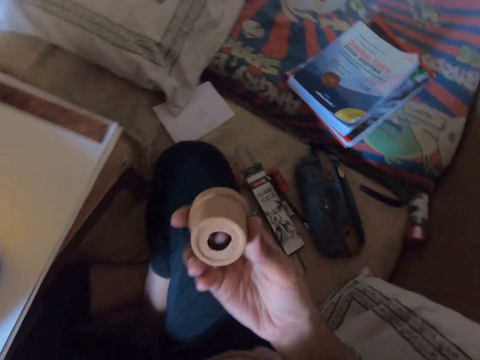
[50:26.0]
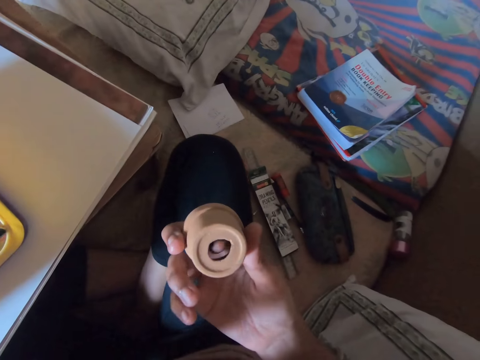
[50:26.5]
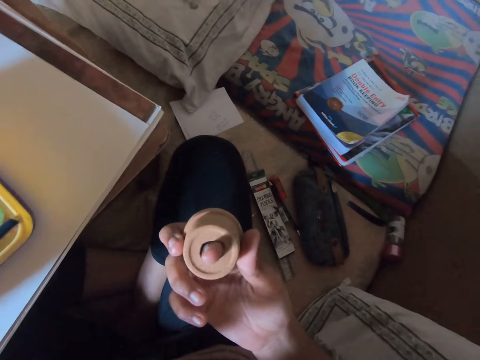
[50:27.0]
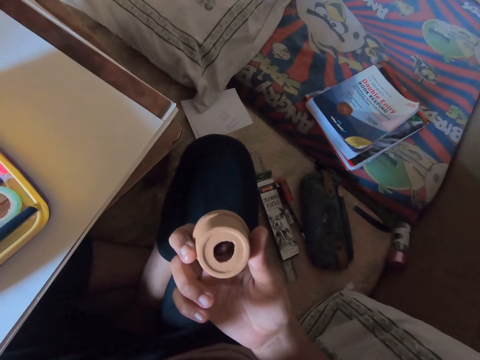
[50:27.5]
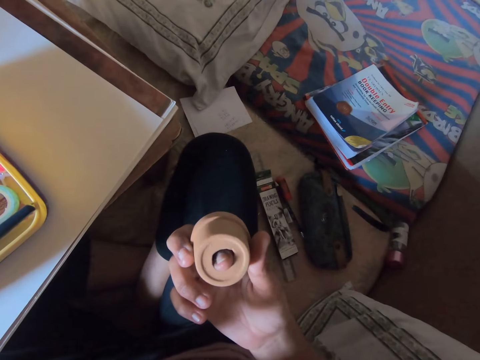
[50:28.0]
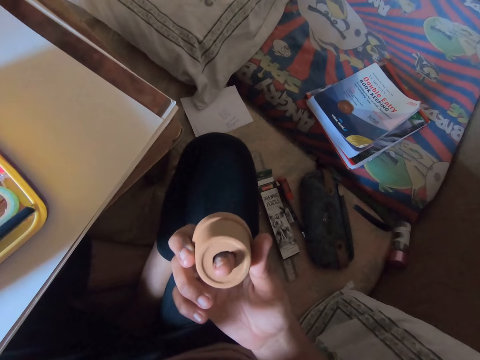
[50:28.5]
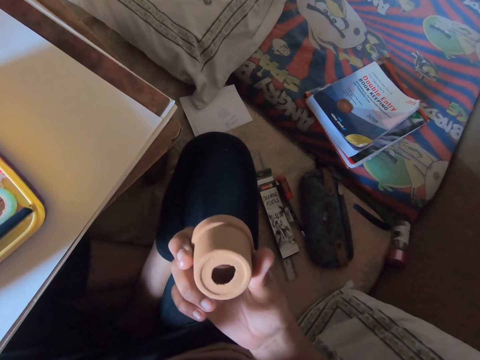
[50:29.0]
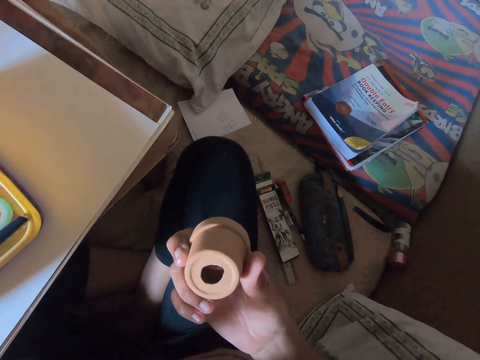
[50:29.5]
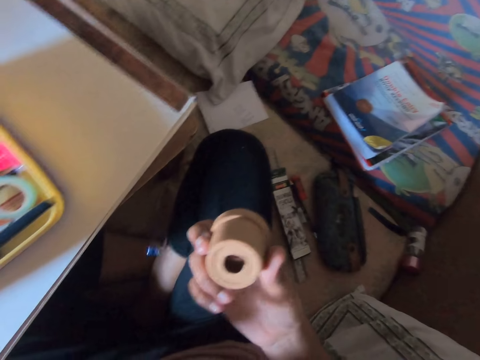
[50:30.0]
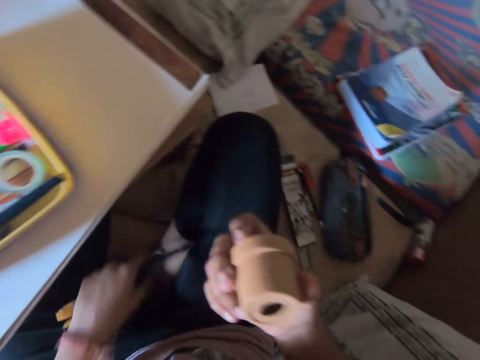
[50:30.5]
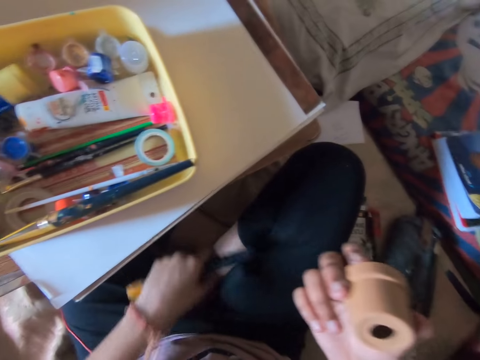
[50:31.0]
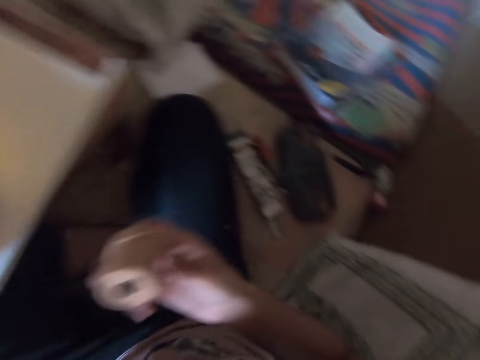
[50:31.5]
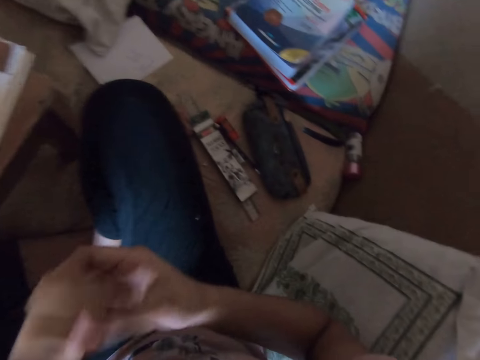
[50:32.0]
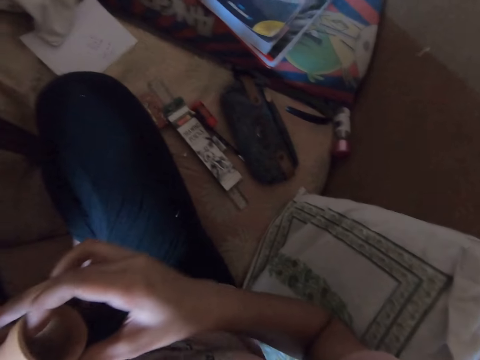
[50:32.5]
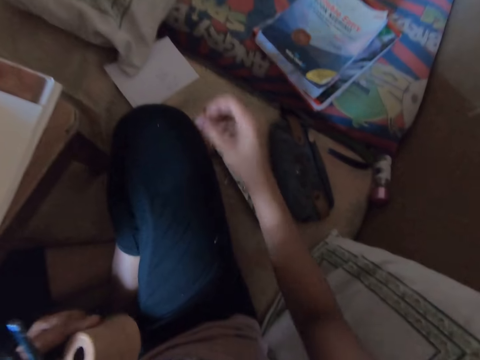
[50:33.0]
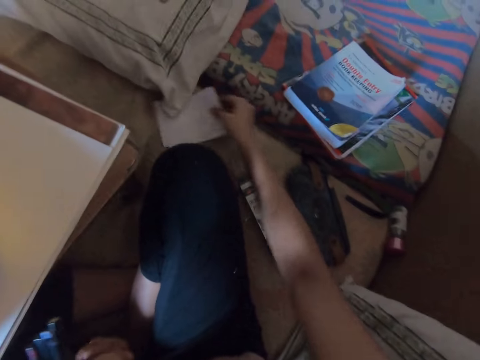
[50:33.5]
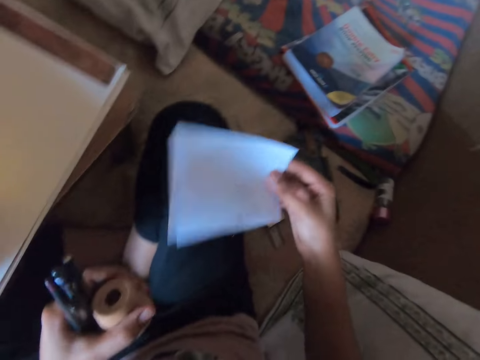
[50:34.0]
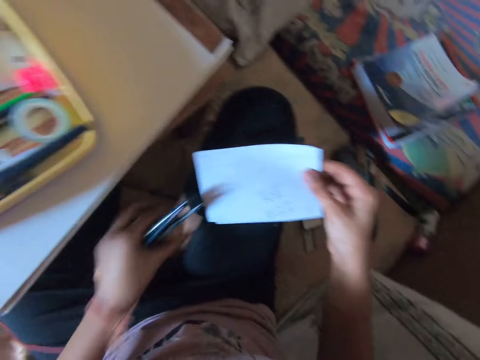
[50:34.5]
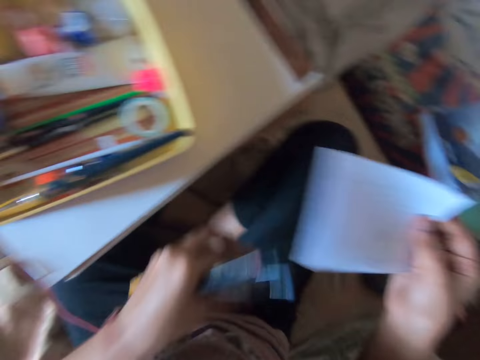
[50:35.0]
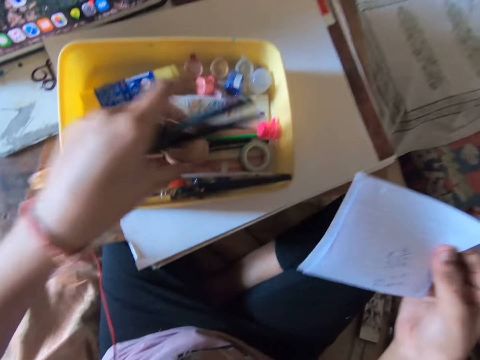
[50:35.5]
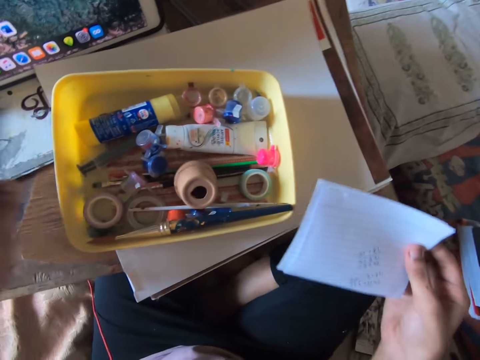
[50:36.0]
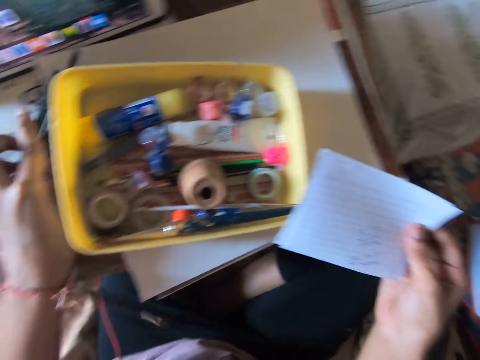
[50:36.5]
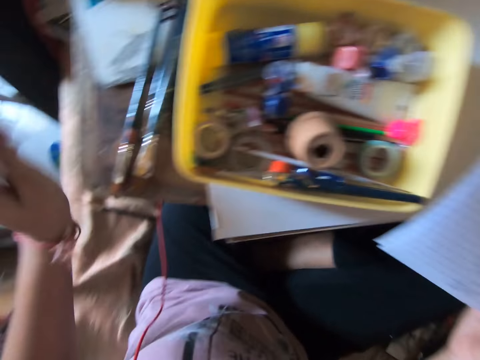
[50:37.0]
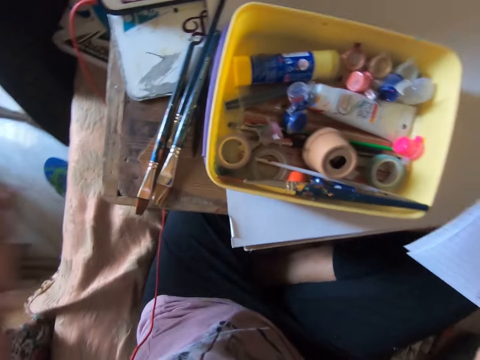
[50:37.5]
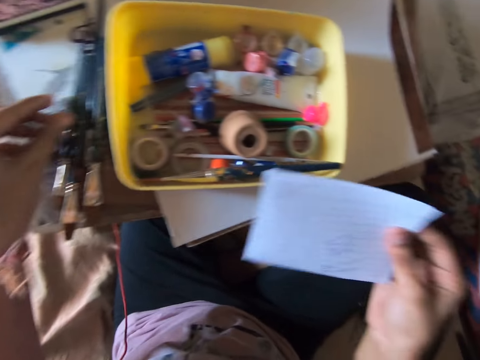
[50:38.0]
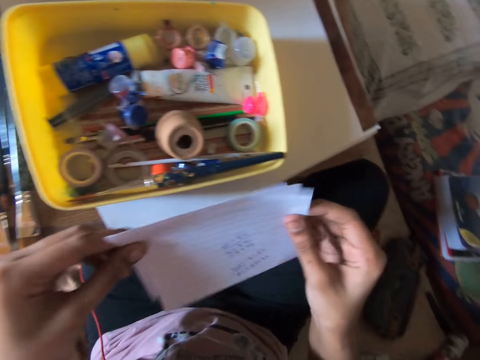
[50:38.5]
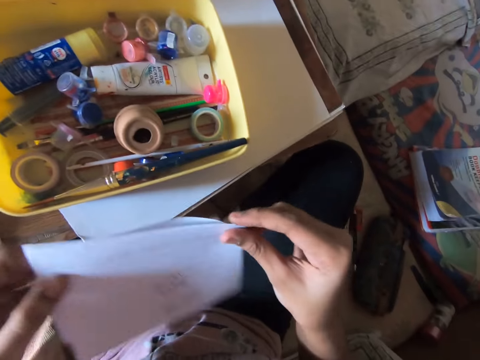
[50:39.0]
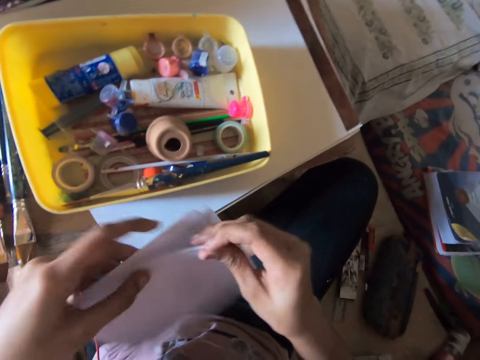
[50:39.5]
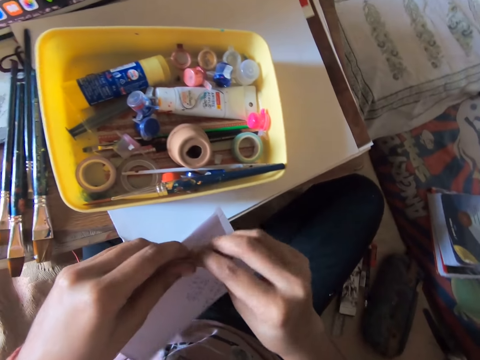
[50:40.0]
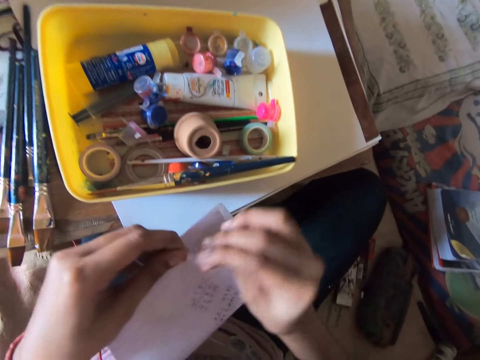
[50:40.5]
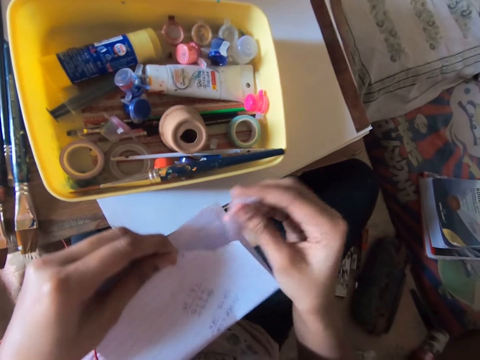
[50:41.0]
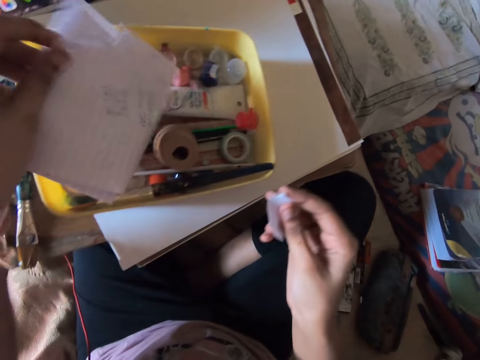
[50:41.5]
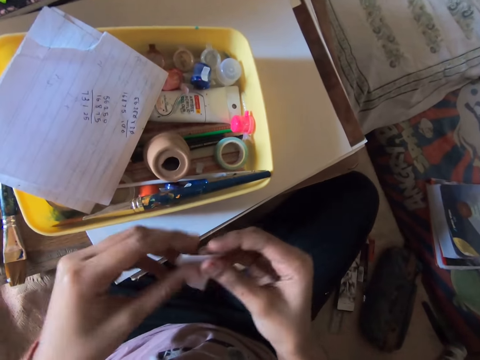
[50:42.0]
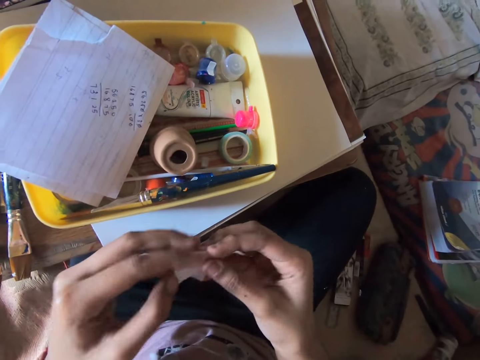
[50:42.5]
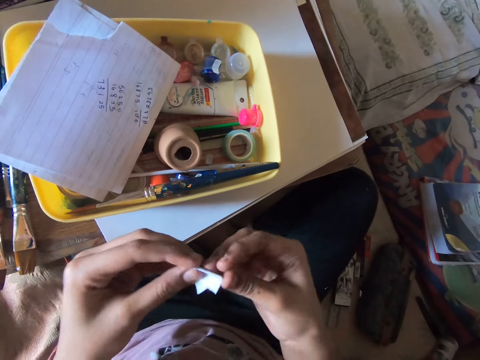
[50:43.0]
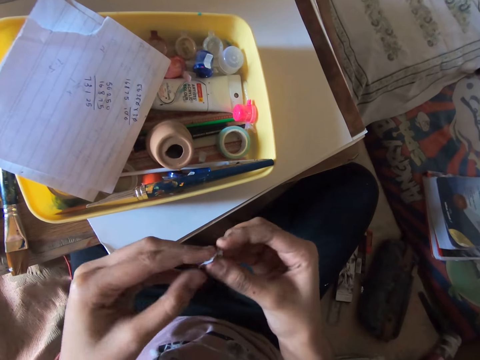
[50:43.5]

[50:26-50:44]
The camera wearer picks up the small cup or tiny terracotta pot from the bed with his right hand. He passes a finger in the bottom pot hole. He drops something. He picks up the eraser from the bed with his right hand. He places an object on the desk. He moves the small cup to his left hand. He picks up a piece of paper from the bed with his right hand. He stares at the paper. He holds down the terracotta pot and lifts the terracotta pot. He drops the small cup in the yellow bowl on the desk with his left hand. He drops the paint brushes on the table with his left hand. He picks up a paint brush from the bed with his left hand. He drops the paint brush on the table with his left hand. He shifts the paper to his left hand. He tears the piece of paper with both hands. He drops the piece of paper on the yellow bowl with his left hand. He folds the small piece of paper with both hands.

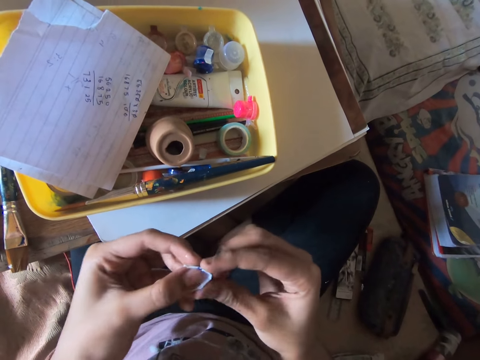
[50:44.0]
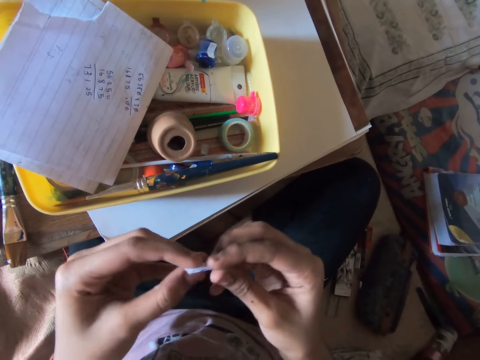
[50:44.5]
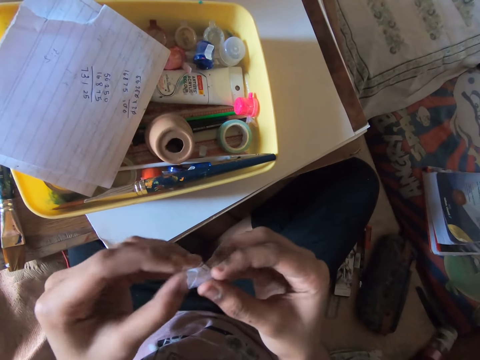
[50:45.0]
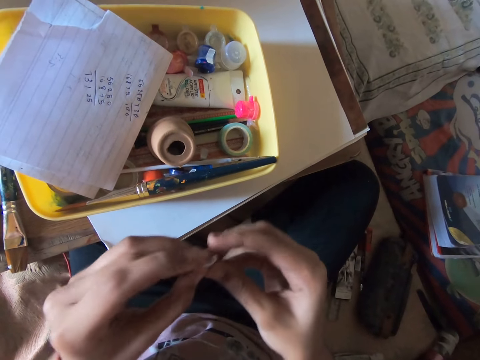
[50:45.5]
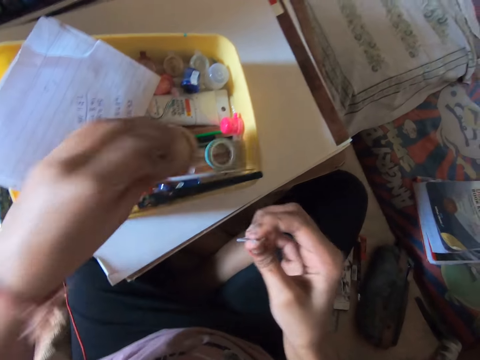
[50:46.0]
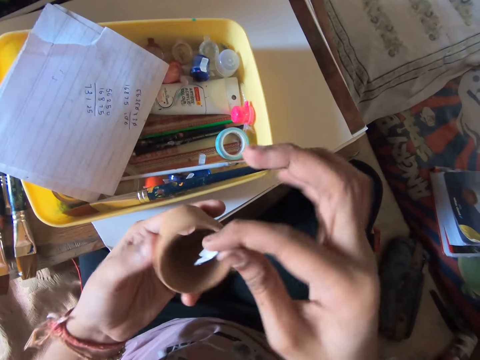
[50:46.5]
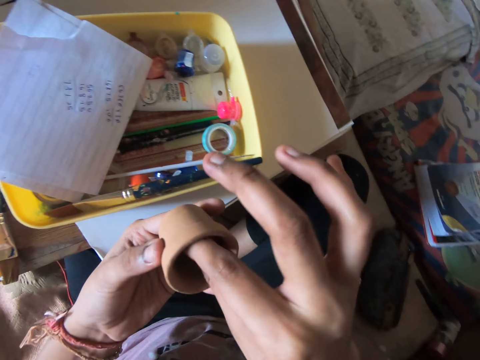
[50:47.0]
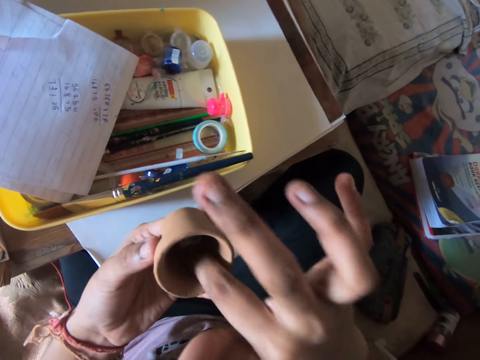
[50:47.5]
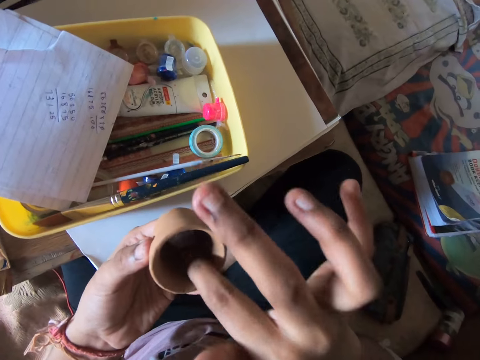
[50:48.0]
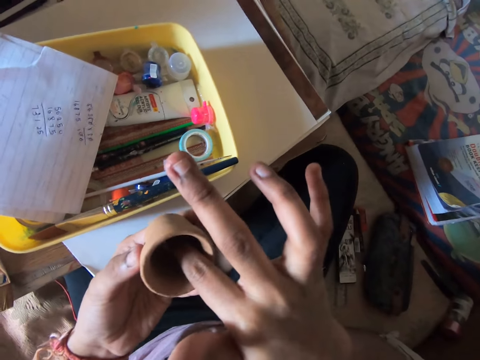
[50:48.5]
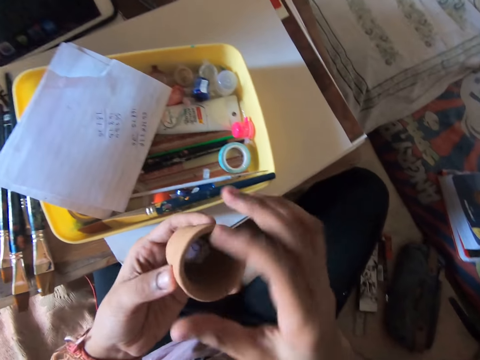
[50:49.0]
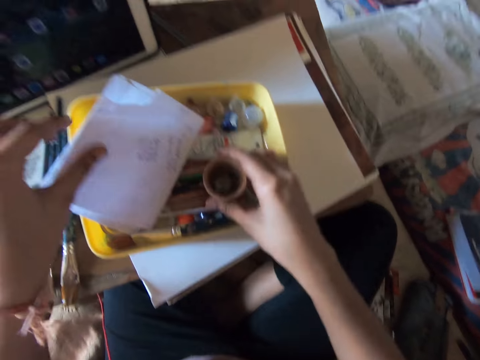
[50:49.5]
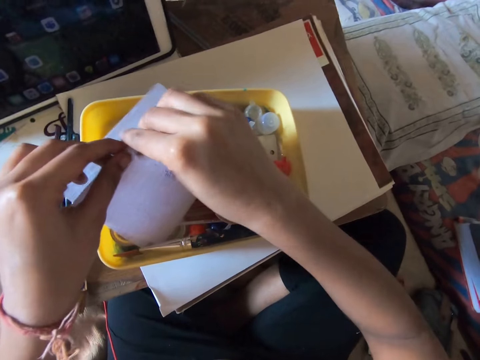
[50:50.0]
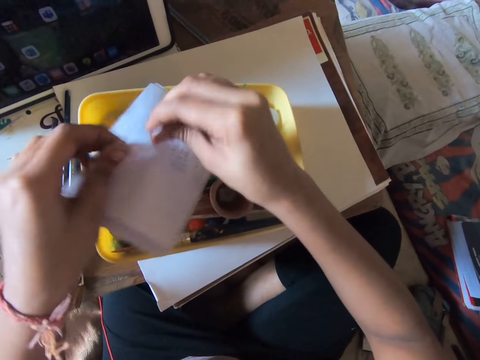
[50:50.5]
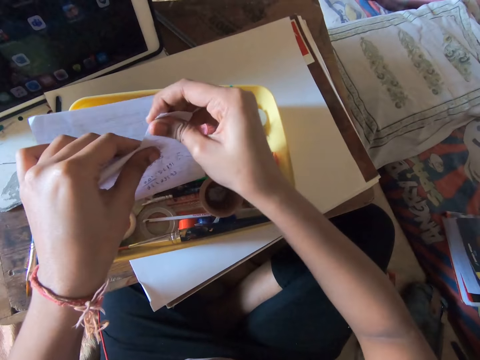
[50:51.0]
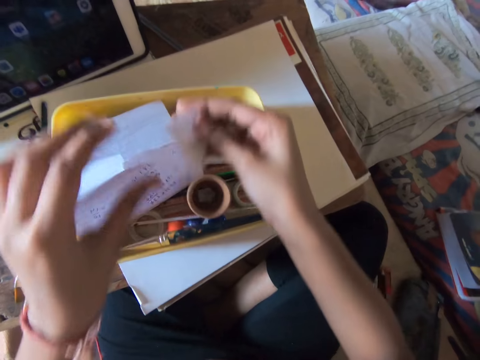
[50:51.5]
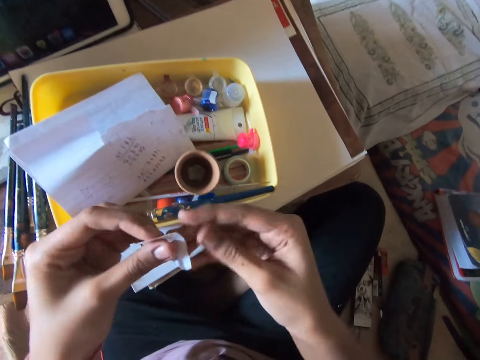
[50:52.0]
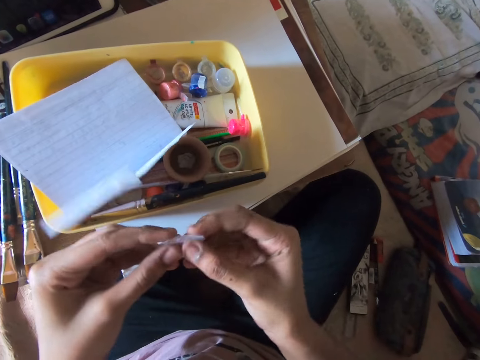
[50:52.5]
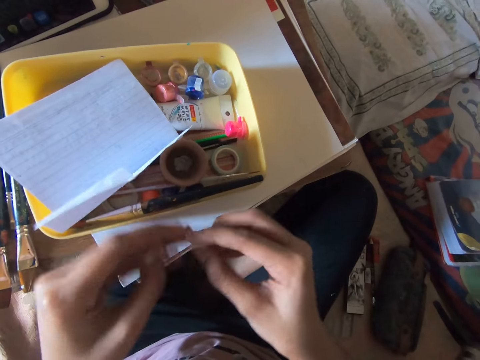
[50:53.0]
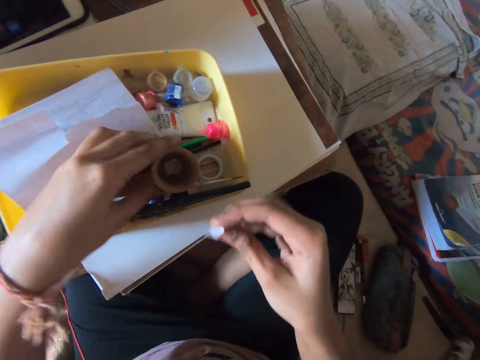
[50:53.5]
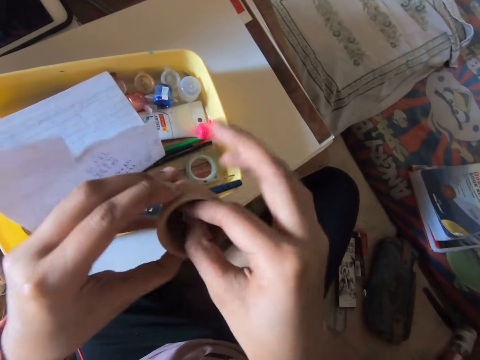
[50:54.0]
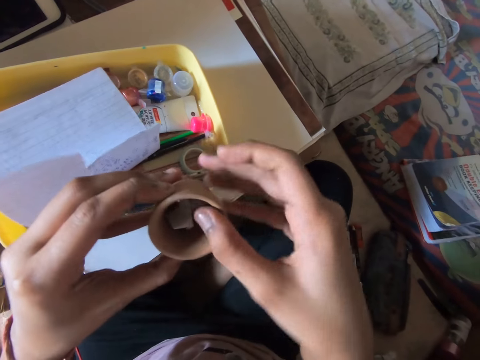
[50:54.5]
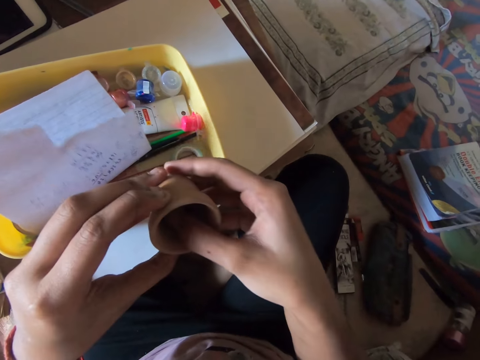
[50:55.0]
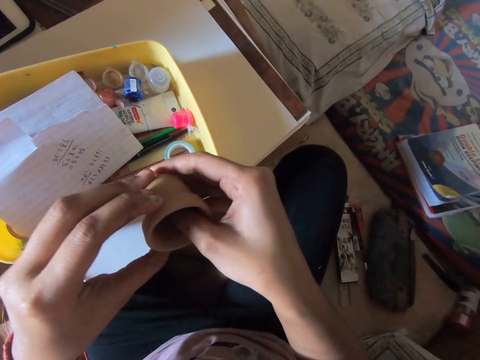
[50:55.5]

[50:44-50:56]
The camera wearer picks up the small cup in the container with the left hand. They cover the hole in the small cup with the folded paper. They move the small cup to the right hand. They drop the small cup in the yellow bowl with the right hand. They tear the piece of paper with both hands. They fold the small piece of paper with both hands. They pick up the small cup with the left hand. They cover the hole in the small cup with the folded paper.
